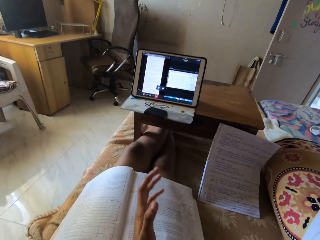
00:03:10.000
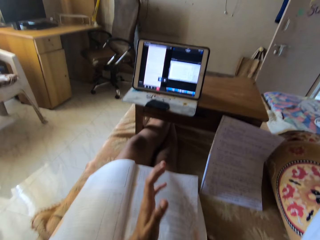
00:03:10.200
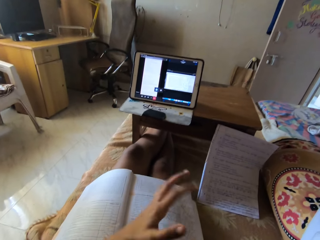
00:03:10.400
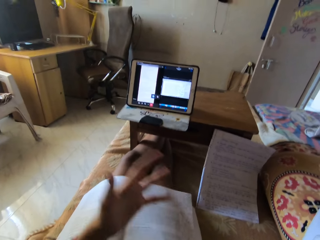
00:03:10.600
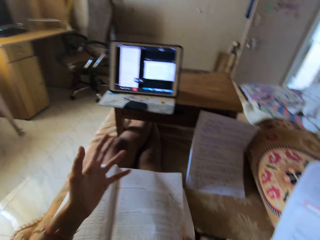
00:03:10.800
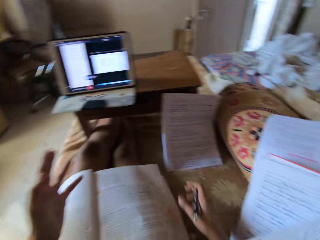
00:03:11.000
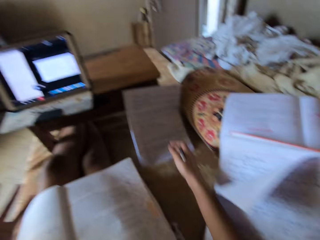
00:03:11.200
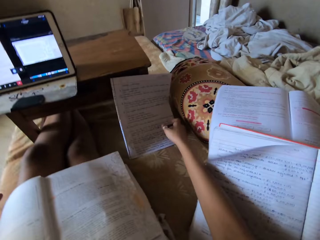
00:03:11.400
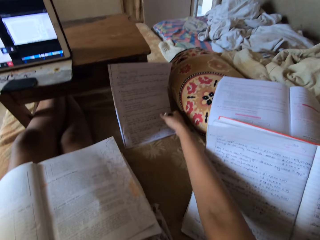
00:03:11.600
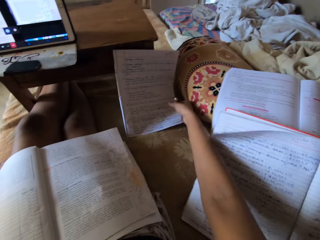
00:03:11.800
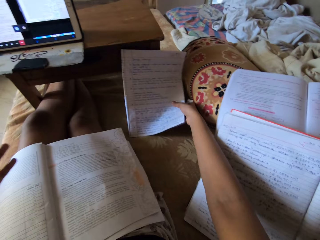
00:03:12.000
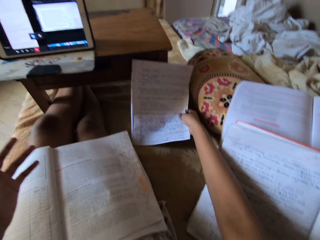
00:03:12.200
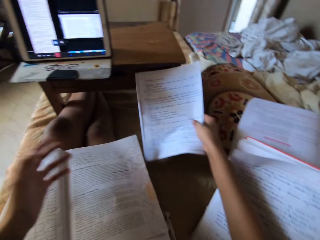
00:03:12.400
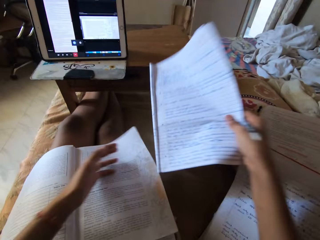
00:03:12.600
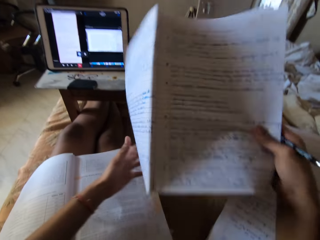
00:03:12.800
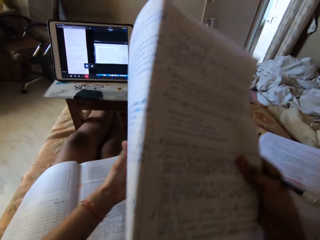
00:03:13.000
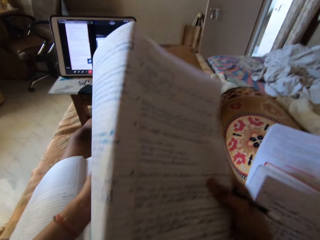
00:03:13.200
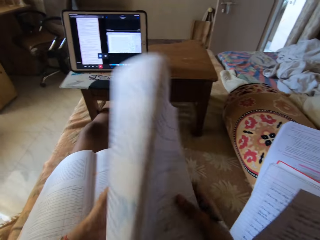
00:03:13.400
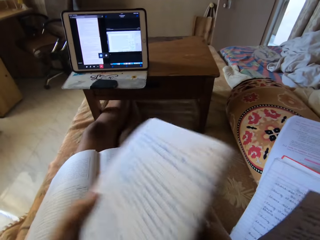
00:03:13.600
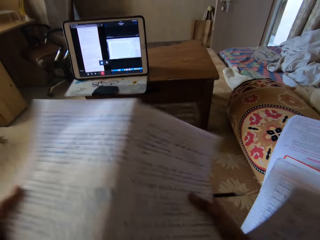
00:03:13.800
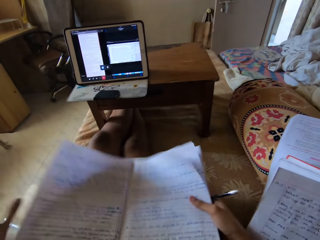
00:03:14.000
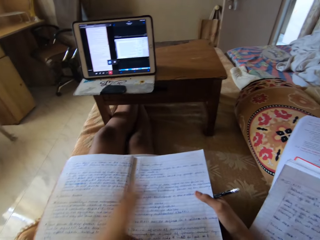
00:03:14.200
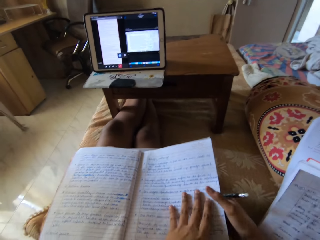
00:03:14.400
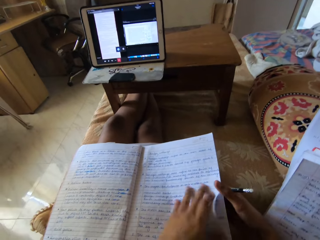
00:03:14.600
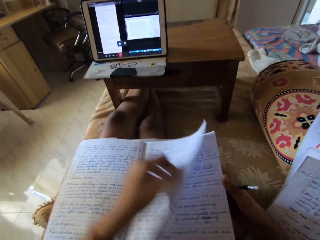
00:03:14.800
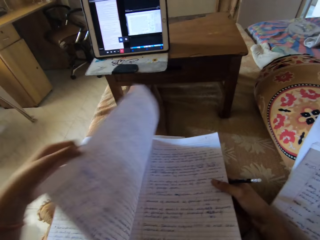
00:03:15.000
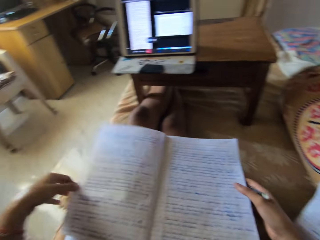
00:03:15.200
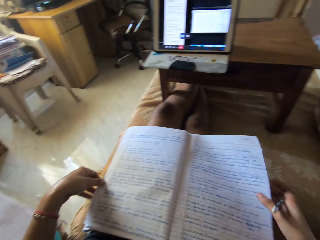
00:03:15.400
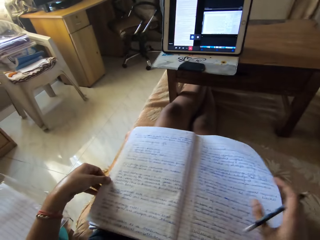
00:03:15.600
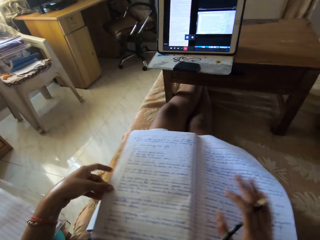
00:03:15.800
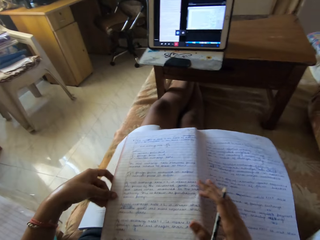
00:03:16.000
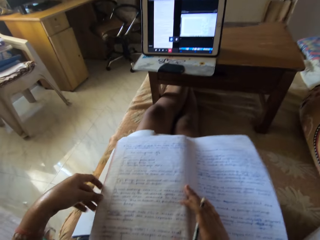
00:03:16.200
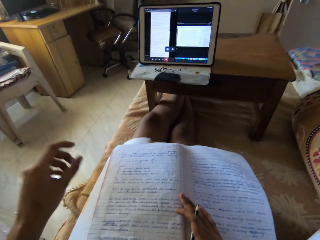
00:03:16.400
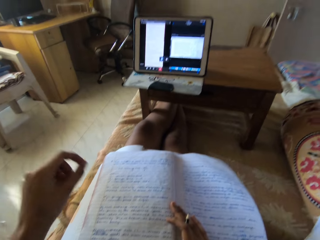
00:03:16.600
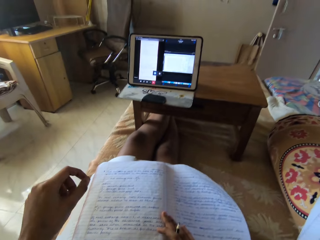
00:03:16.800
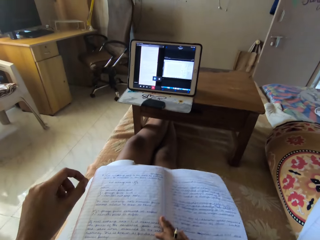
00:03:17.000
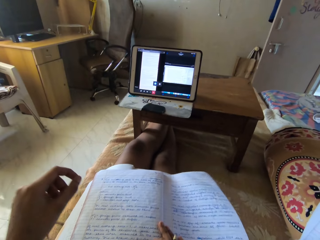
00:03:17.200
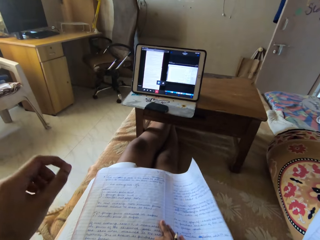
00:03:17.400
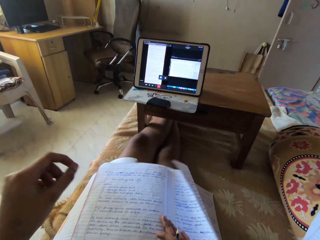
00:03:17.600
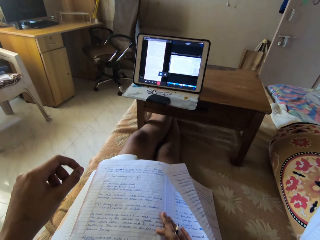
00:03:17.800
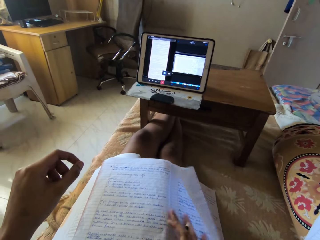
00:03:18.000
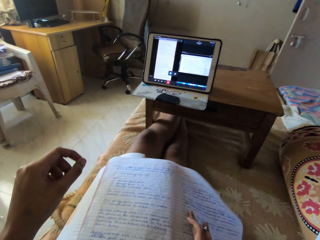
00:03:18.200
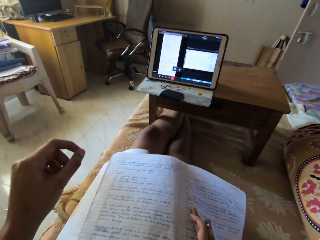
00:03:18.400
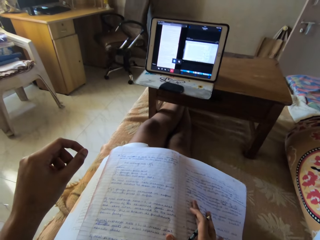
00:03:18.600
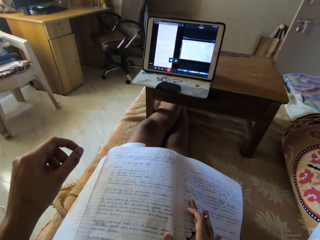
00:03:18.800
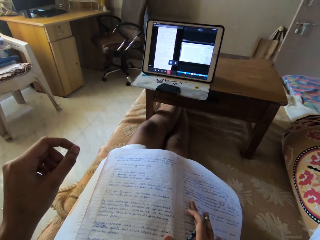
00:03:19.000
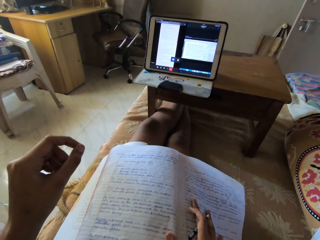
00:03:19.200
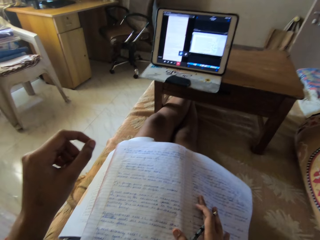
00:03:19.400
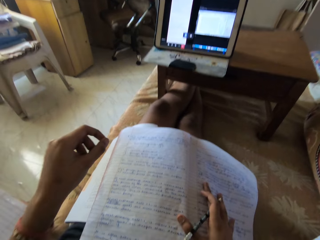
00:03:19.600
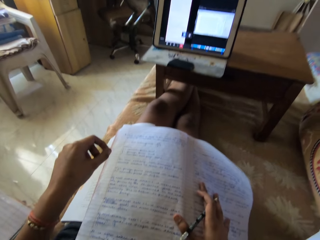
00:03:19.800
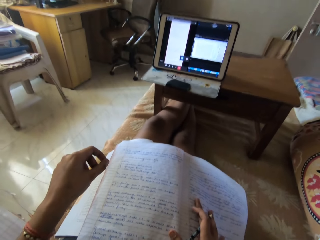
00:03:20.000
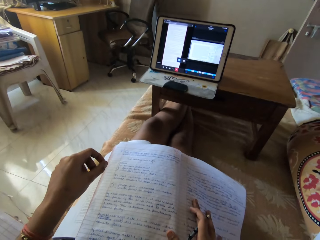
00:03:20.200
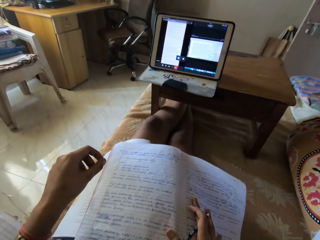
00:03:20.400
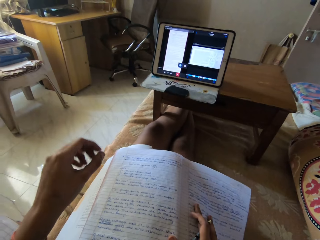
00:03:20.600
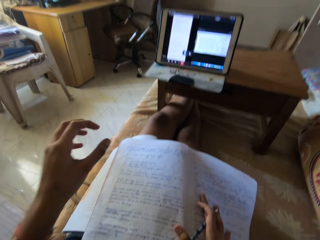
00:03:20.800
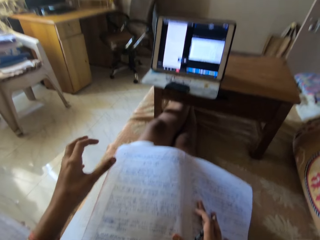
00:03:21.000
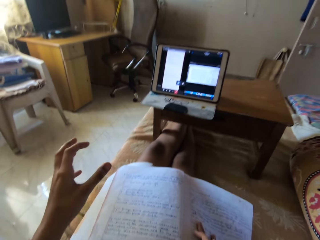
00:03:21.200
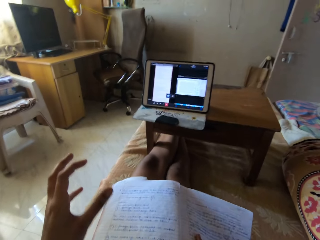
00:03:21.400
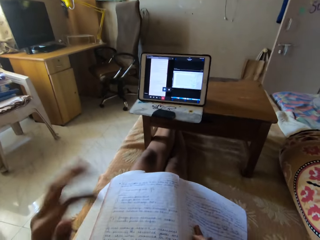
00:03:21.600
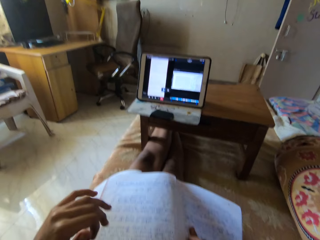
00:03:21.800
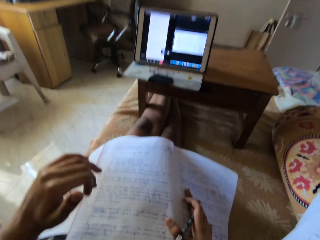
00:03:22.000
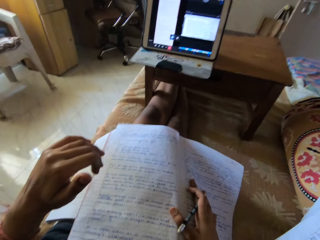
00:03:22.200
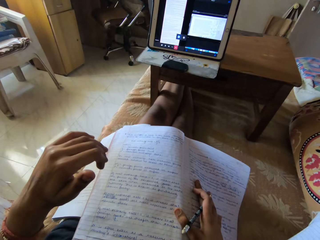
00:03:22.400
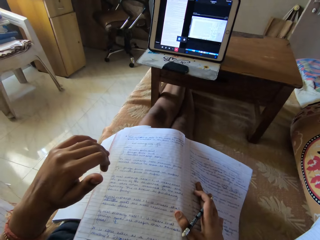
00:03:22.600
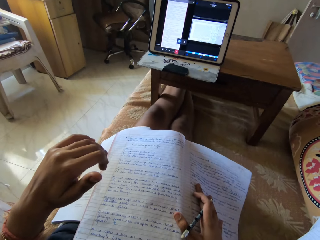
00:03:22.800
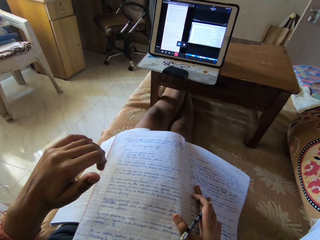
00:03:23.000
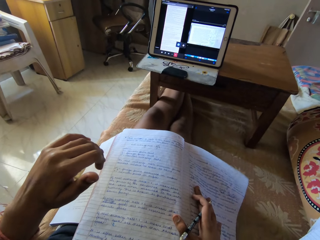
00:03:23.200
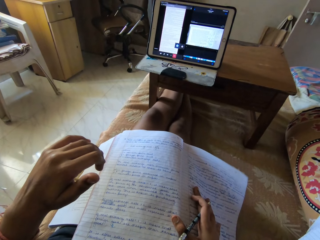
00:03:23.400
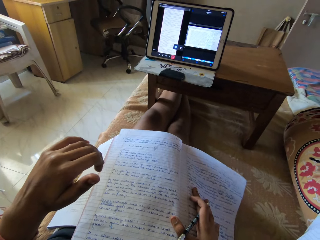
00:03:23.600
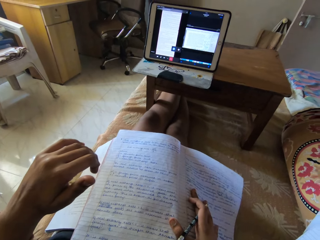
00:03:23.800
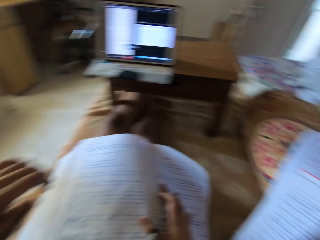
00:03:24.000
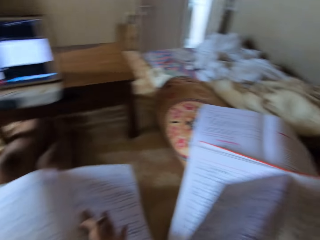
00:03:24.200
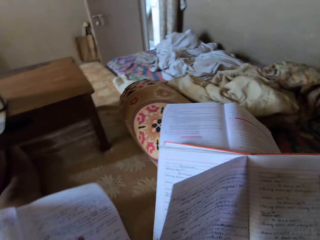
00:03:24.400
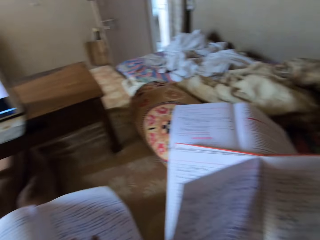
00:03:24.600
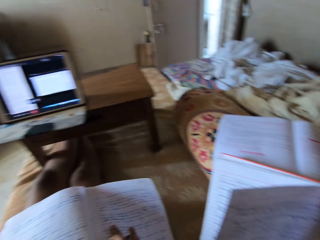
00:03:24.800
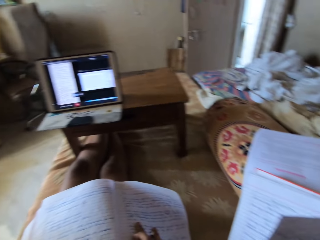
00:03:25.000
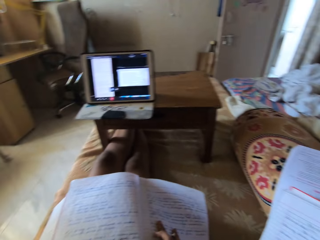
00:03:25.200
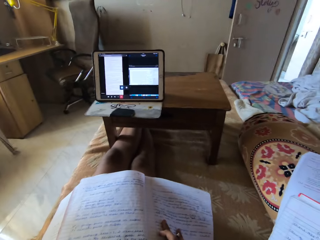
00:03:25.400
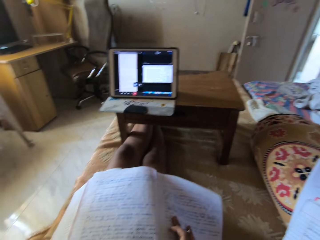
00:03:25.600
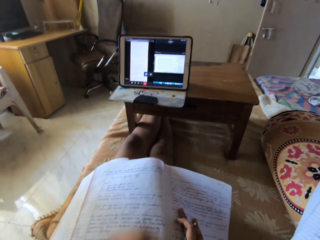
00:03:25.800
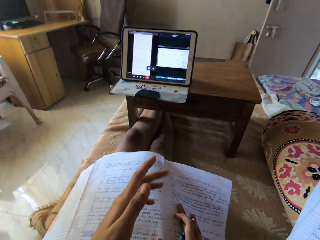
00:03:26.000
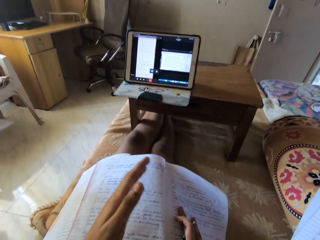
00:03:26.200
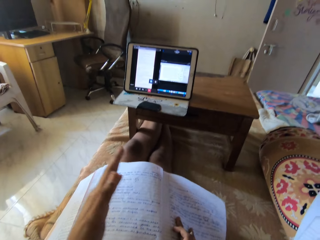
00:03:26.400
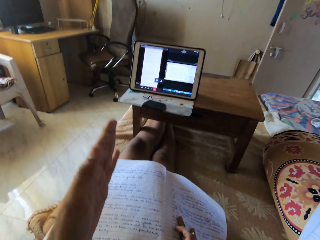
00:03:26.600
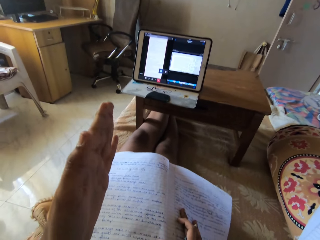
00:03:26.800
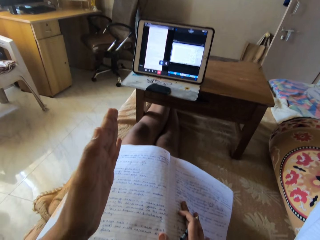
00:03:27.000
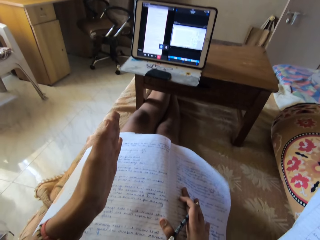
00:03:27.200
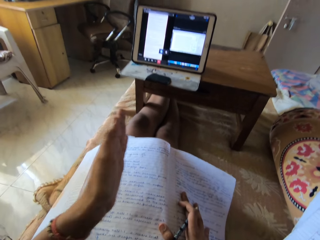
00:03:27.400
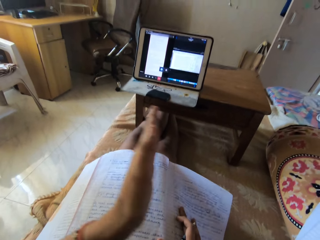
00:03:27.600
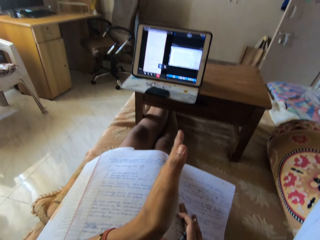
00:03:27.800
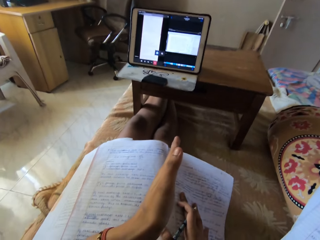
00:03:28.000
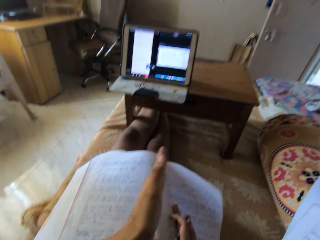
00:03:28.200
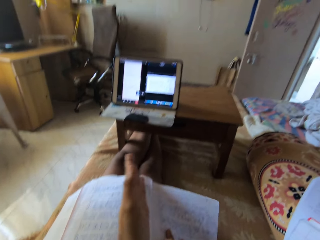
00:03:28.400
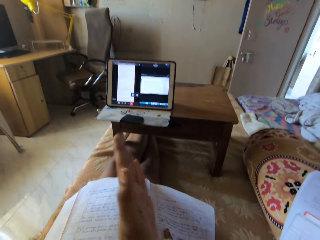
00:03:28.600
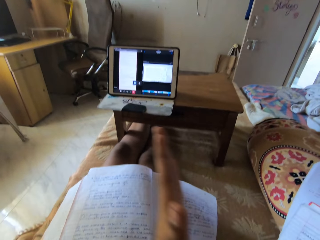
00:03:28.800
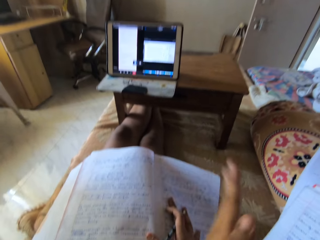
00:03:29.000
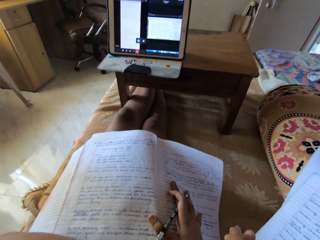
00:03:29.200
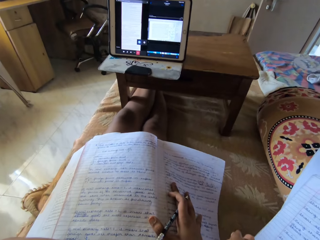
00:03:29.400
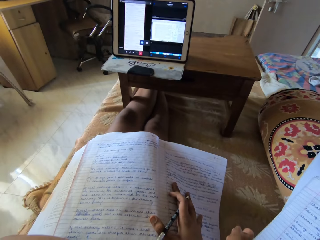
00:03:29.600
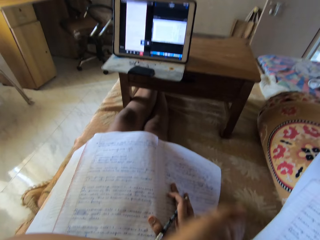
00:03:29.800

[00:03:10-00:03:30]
The camera wearer picks up a book from the seat with her right hand. She places the book on her thighs with both hands. She holds the book with her left hand. She opens the book. She flips a page of the book with her left hand. She places her right hand on the book. She makes hand gestures with her left hand. She stares at the book. She gestures. She stares at the book. She gestures. She looks around. She gestures.

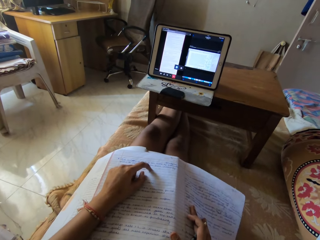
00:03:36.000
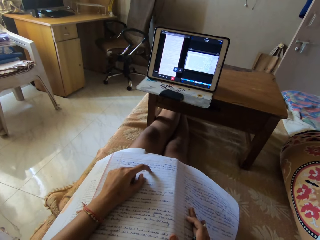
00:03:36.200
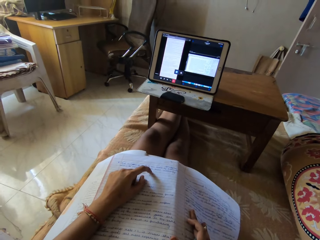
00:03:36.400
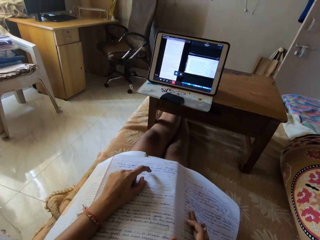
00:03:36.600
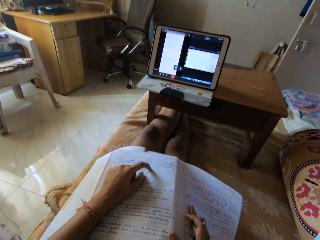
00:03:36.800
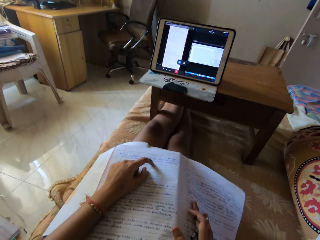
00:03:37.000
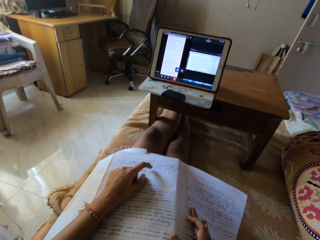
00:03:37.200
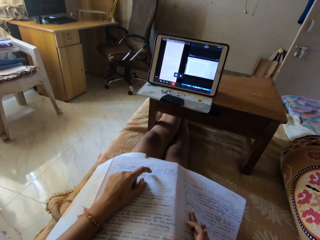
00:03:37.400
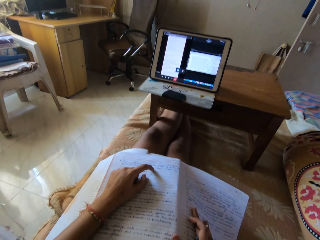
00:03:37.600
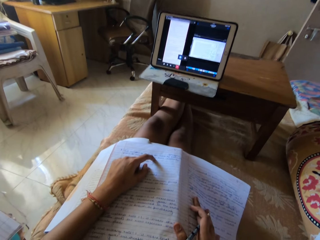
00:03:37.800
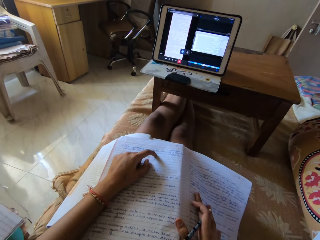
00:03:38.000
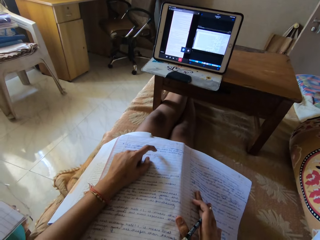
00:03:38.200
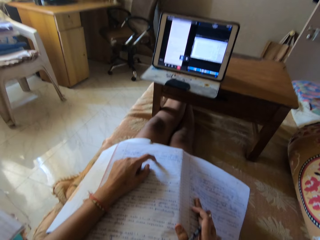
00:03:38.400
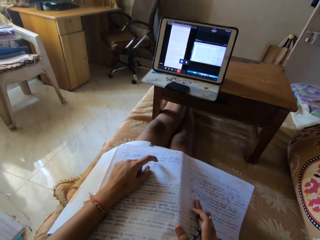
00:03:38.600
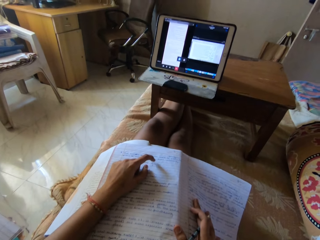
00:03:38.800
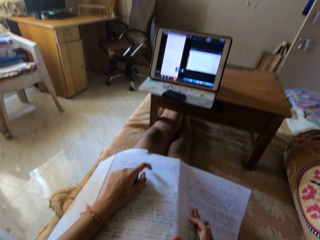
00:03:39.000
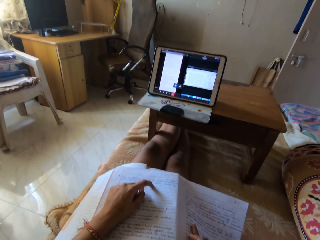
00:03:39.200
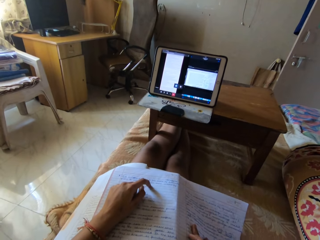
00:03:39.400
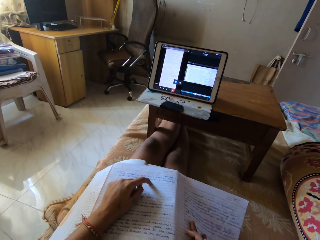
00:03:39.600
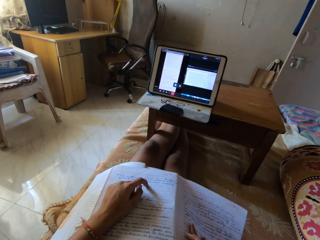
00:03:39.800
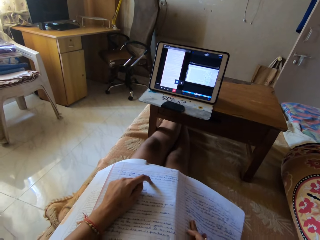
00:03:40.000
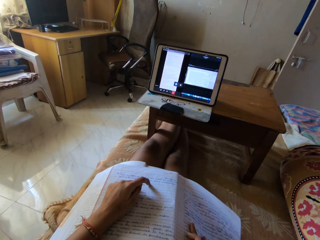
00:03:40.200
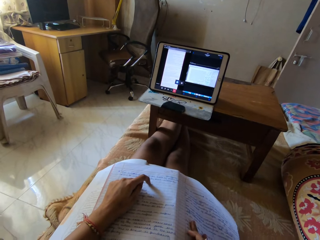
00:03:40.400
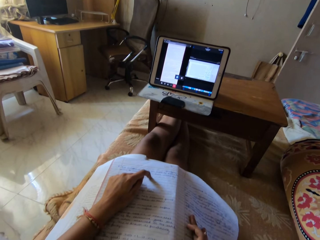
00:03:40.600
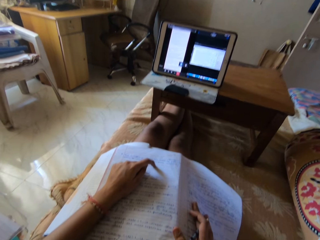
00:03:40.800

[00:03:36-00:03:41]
The camera wearer taps the book with her left index finger. She reads the book. She taps the book with her left index finger again.
